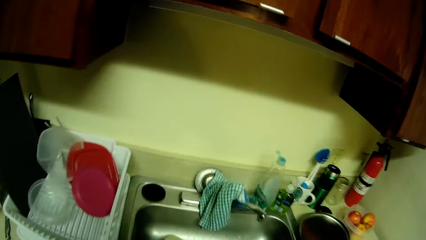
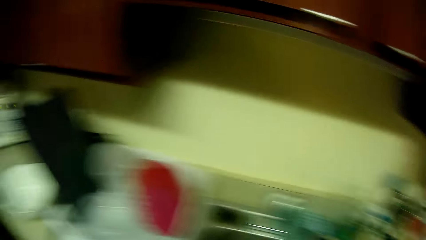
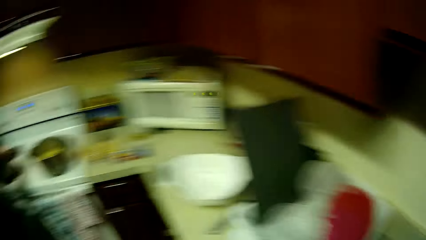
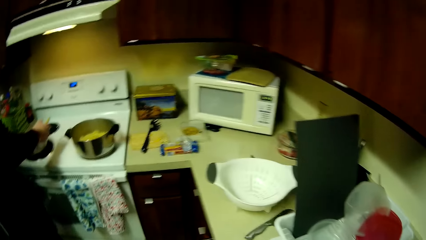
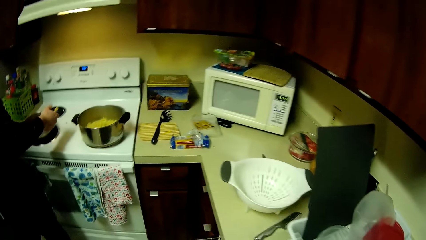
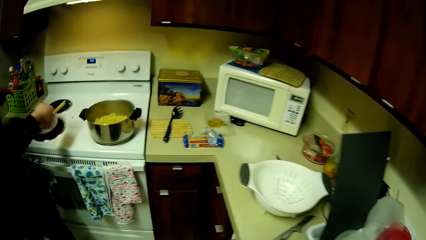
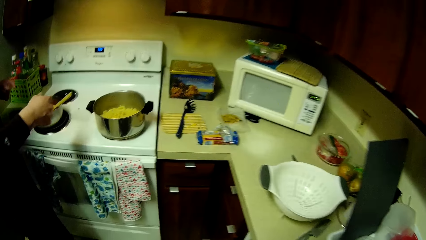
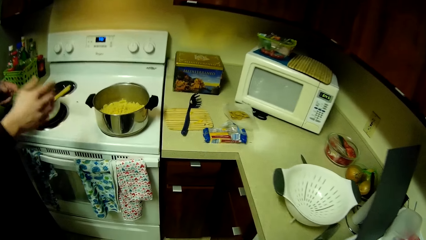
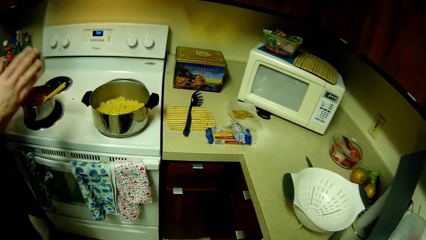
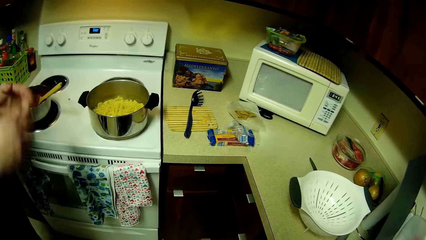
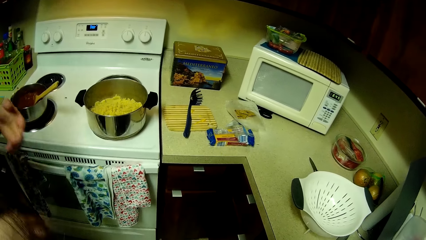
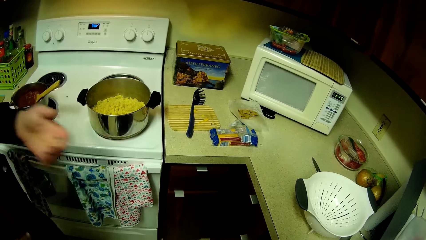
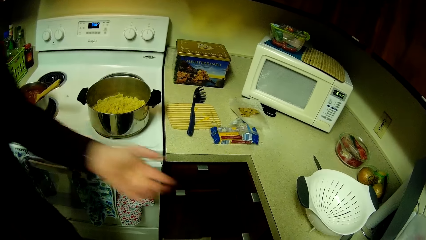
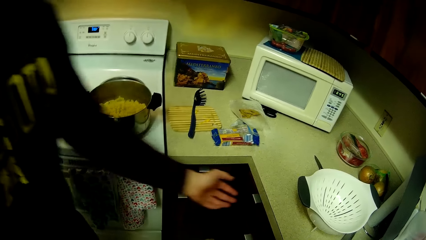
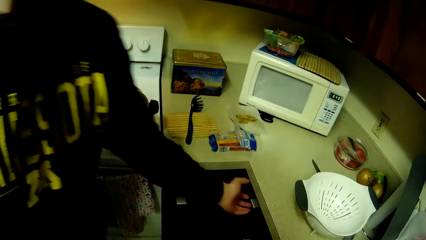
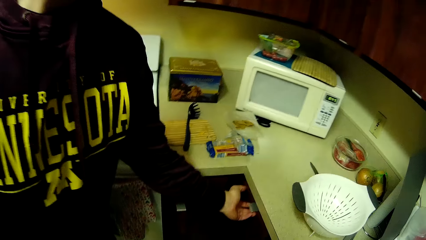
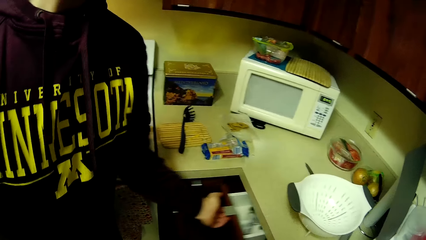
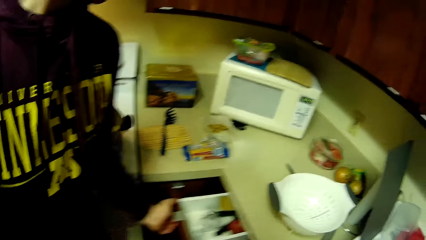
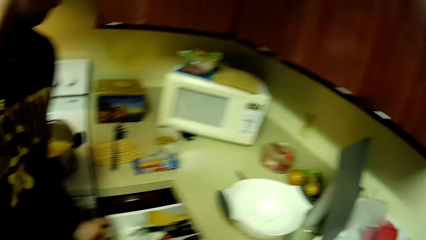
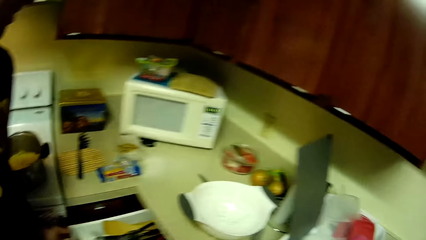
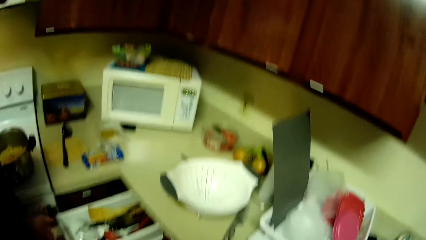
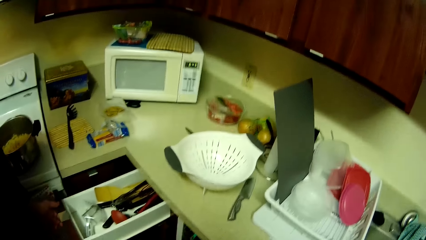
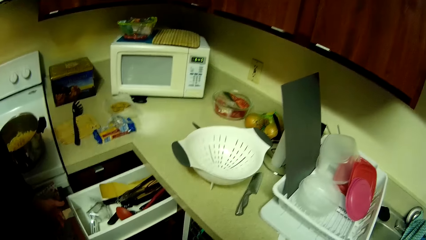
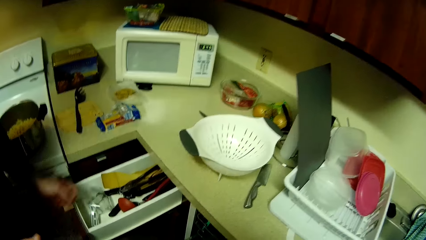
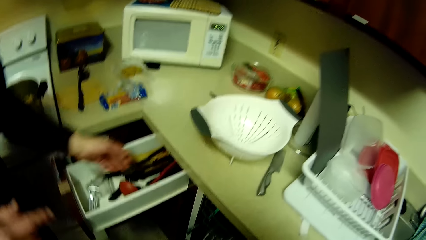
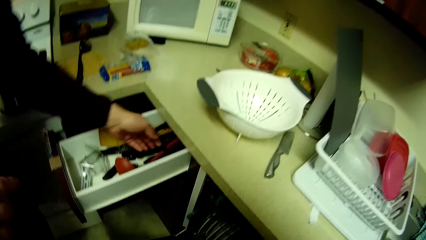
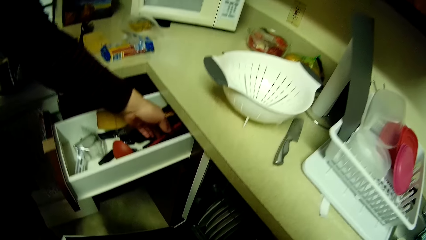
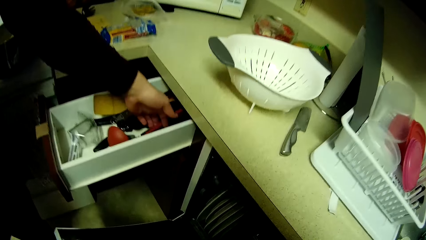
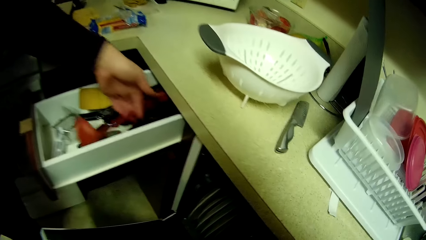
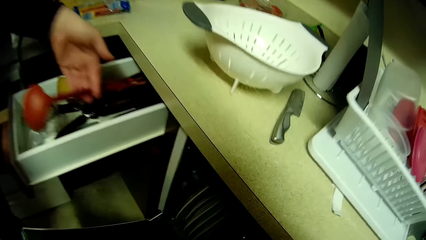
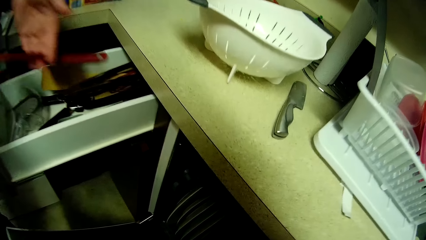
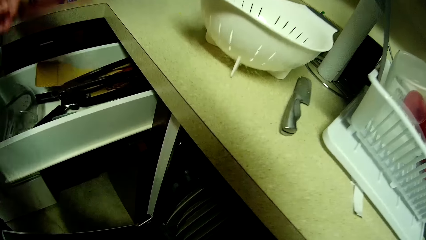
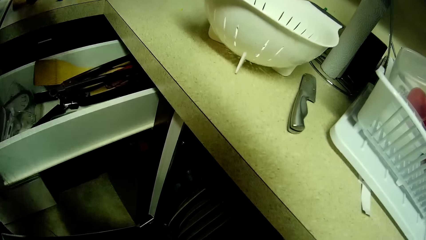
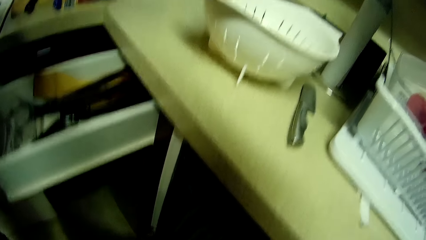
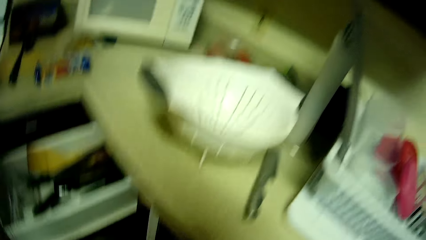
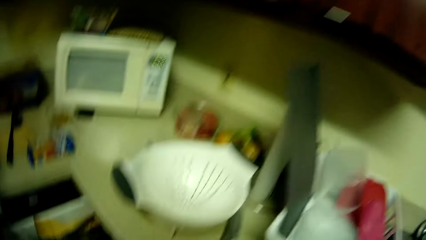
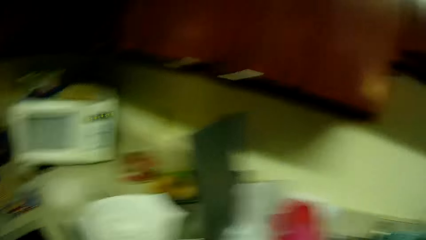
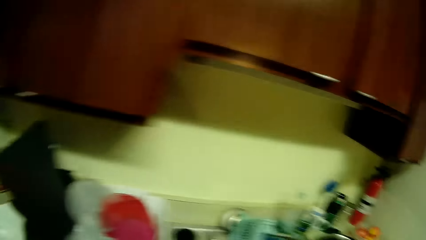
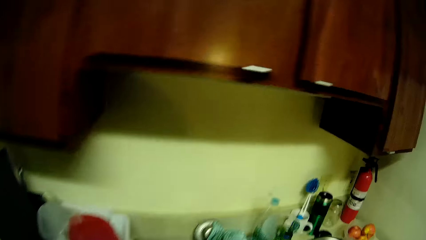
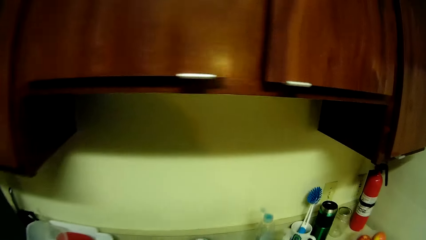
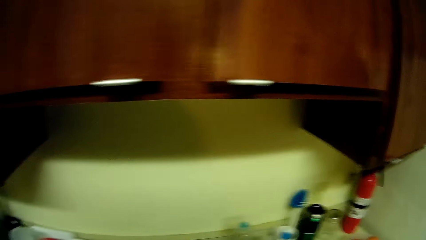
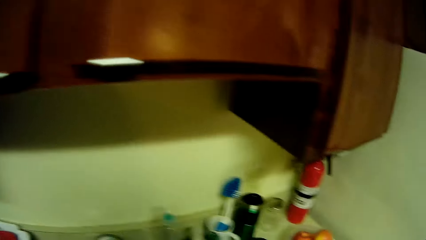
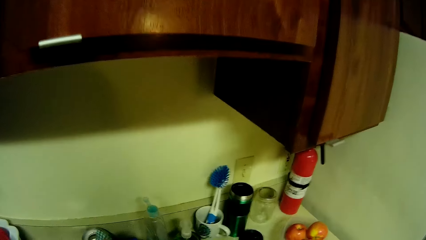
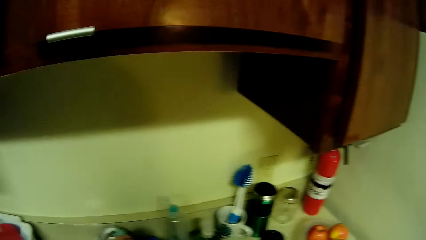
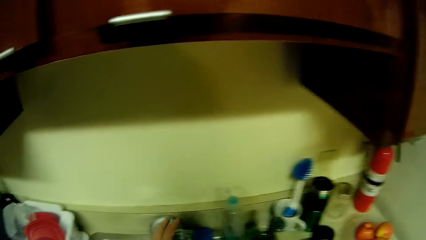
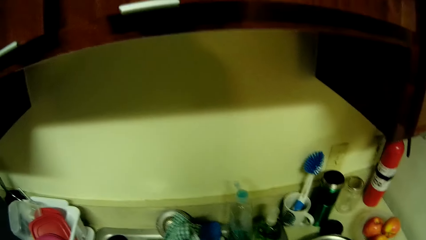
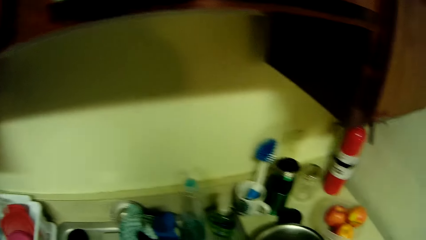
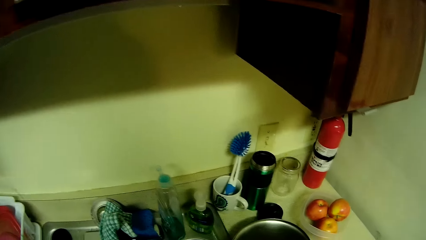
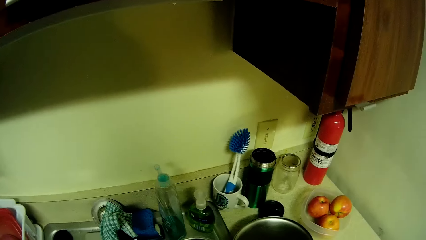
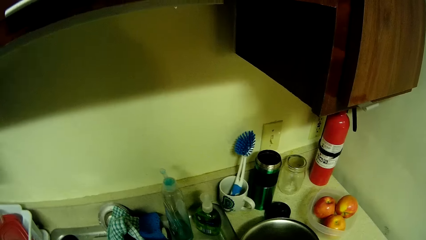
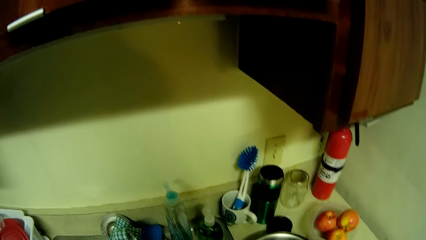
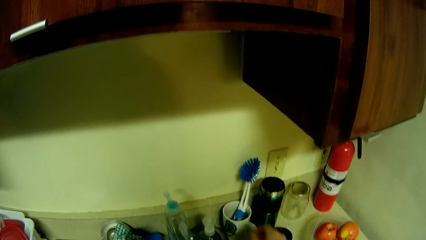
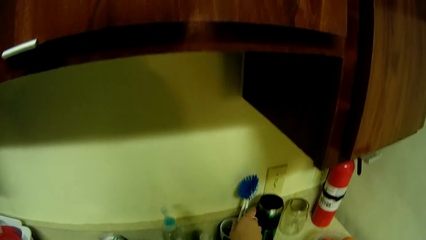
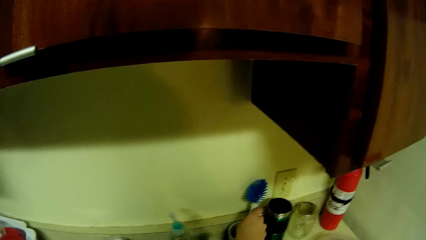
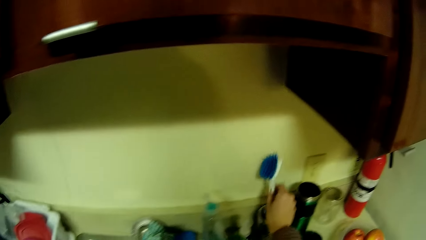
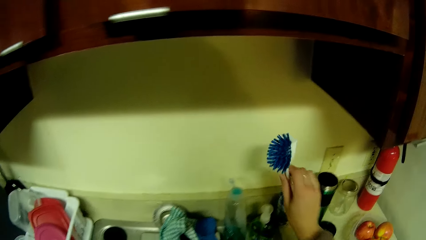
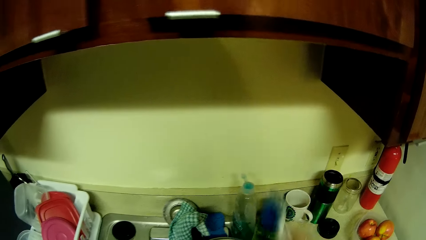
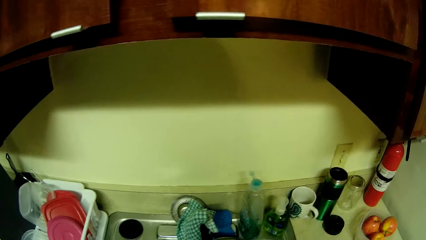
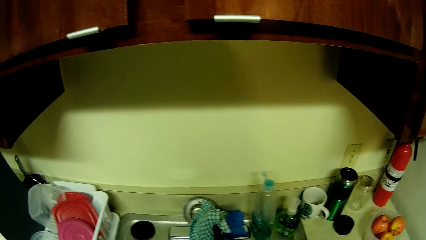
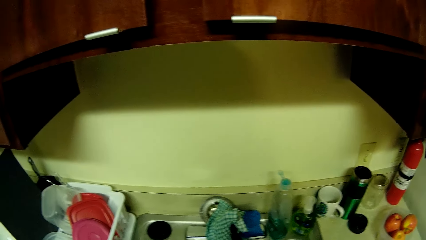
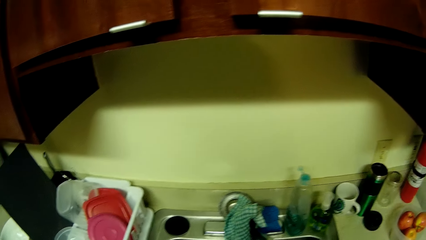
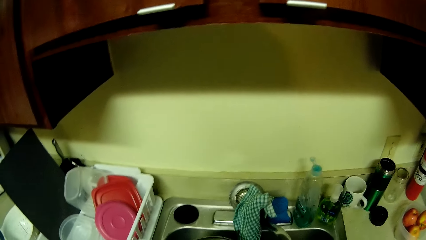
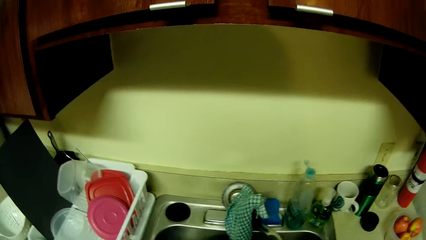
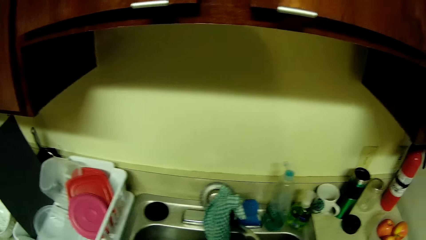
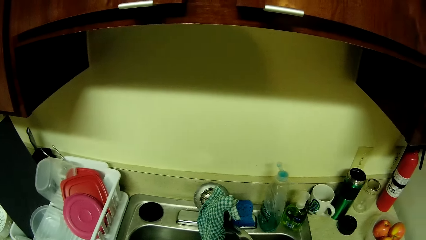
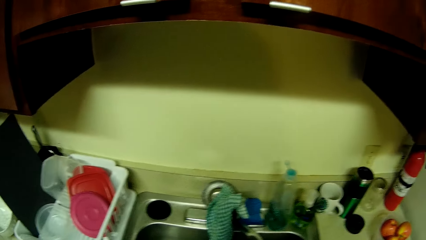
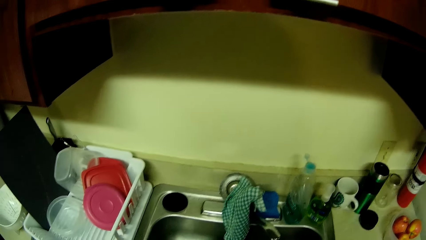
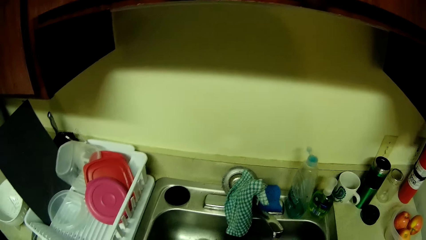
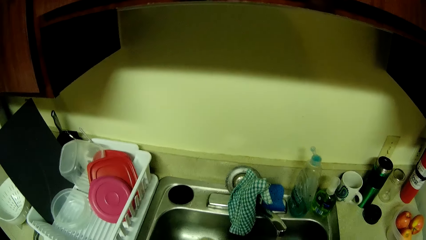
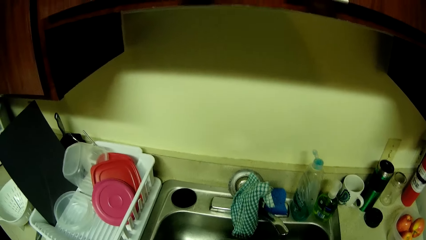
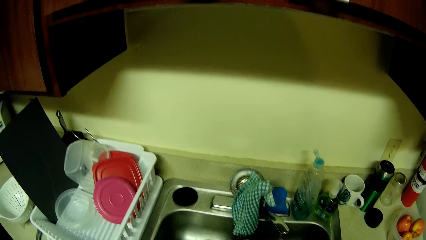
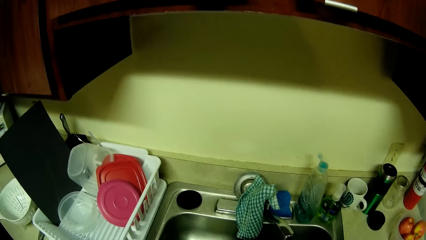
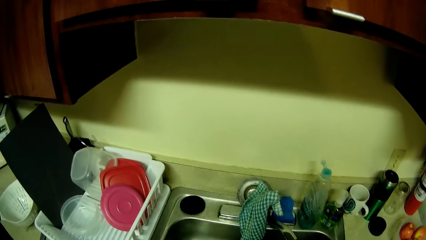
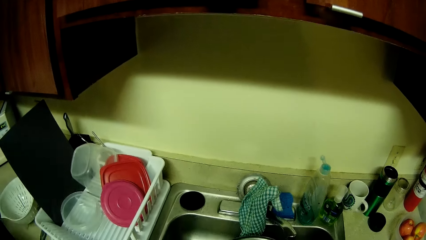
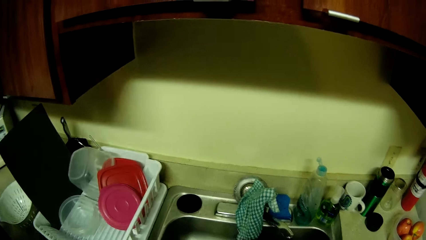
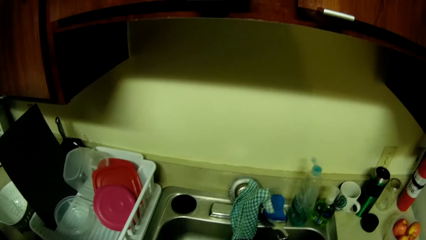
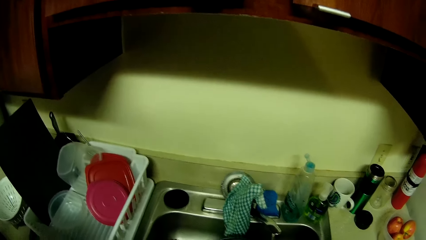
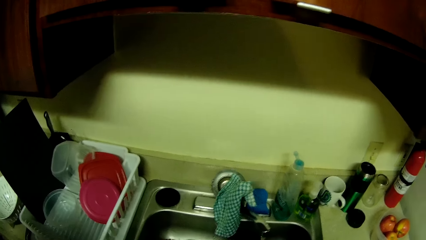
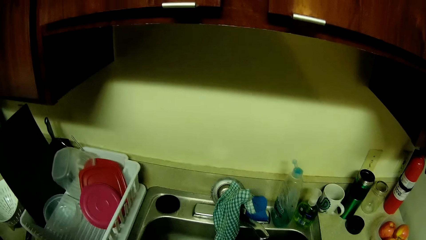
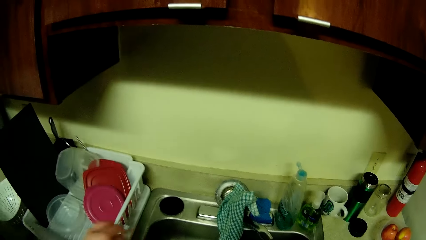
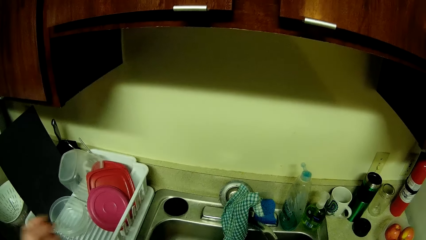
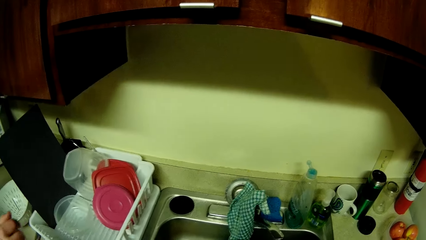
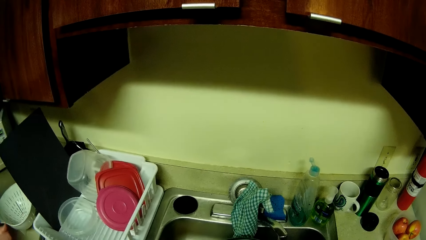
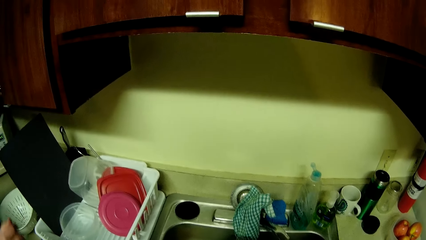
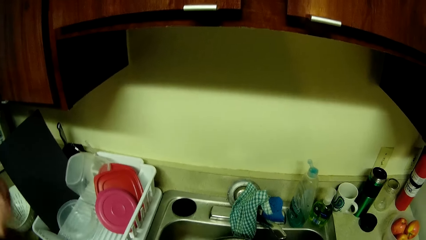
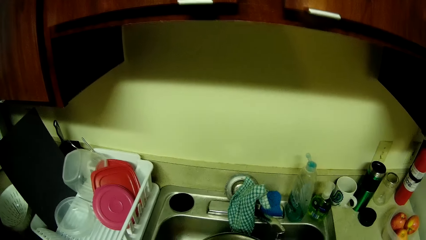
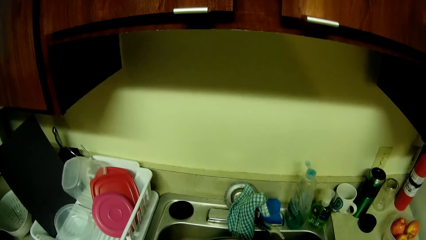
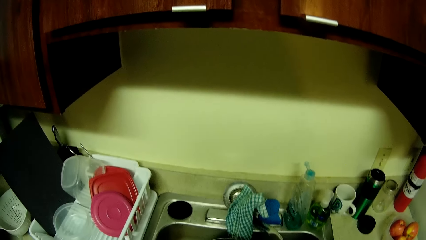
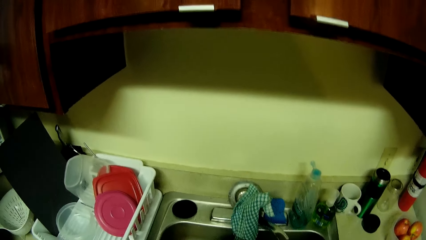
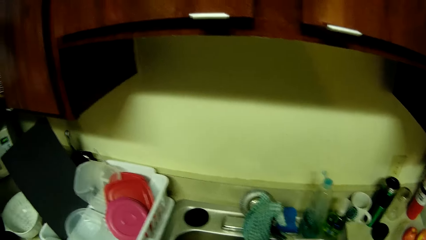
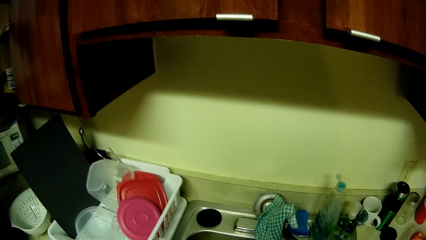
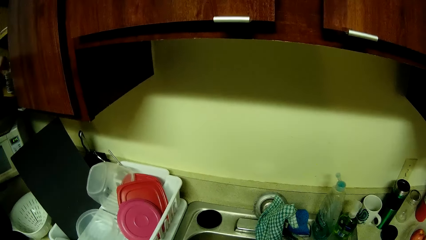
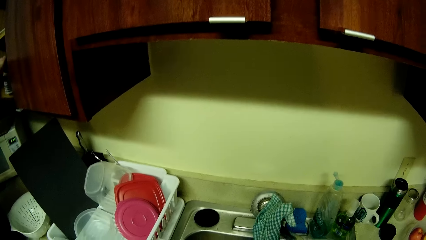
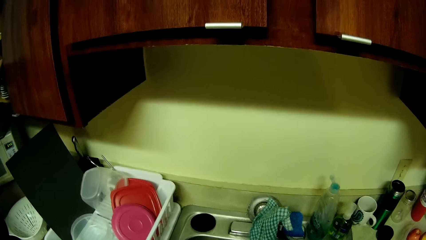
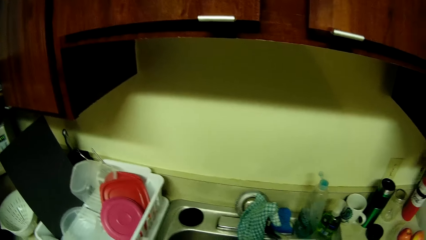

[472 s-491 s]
A man leaves the wooden spoon. The man opens a cabinet drawer beneath the countertop with his left hand. The man picks up a cooking spoon from the cabinet drawer. The camera wearer collects the cooking spoon from the man. She opens the tap with her left hand. She picks up a brush from a container on top of the kitchen counter with her right hand. The man picks up a dish brush. The camera wearer washes the cooking spoon with the brush and water from the tap.
